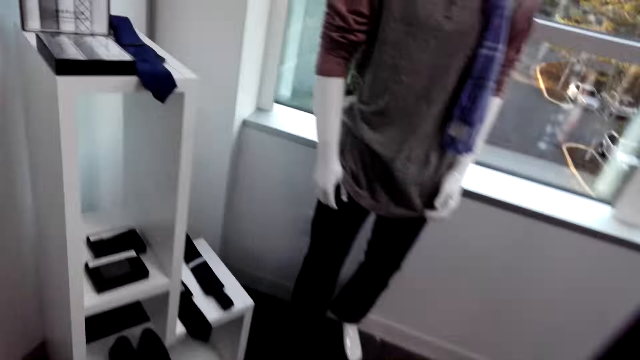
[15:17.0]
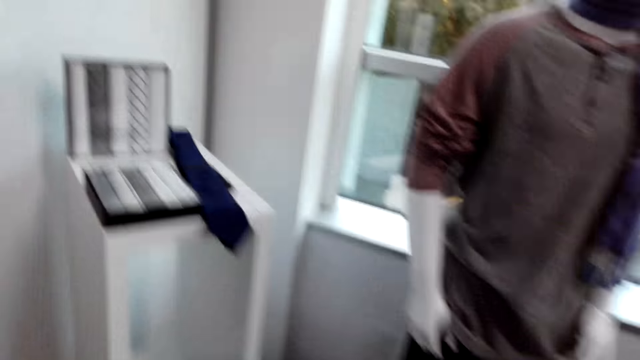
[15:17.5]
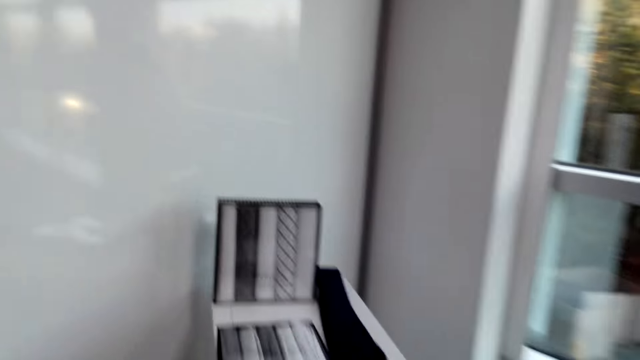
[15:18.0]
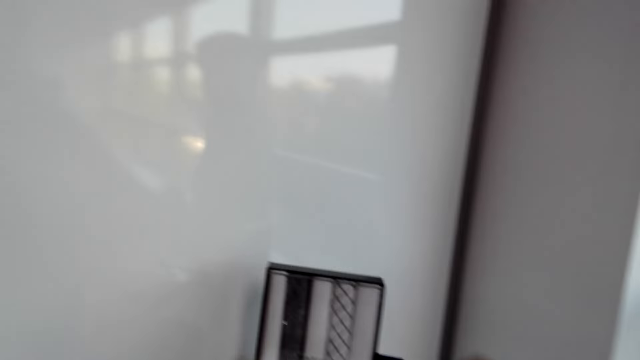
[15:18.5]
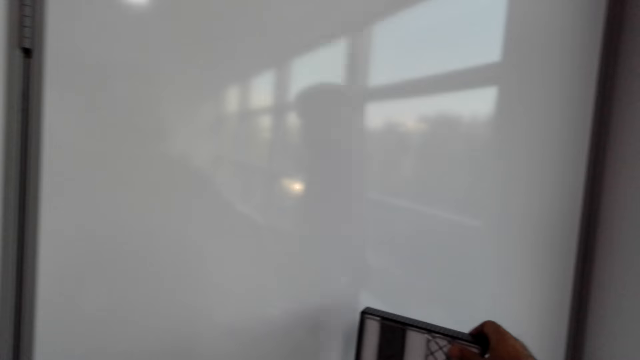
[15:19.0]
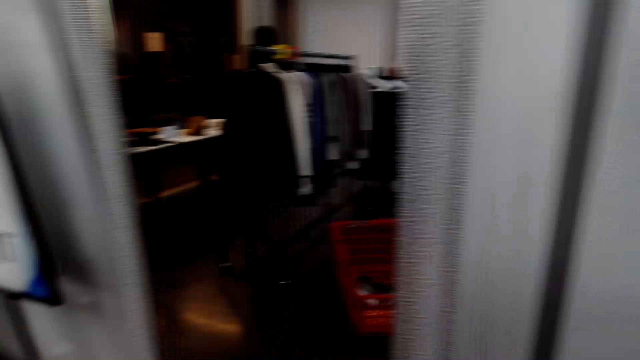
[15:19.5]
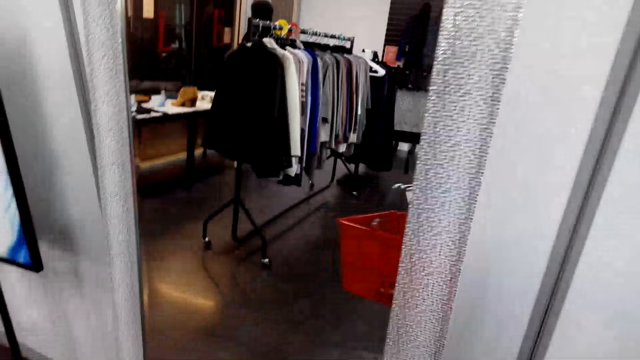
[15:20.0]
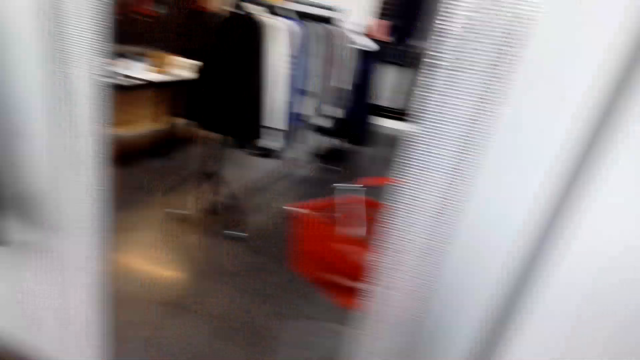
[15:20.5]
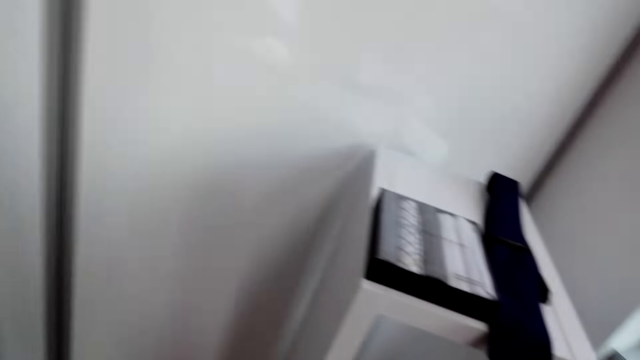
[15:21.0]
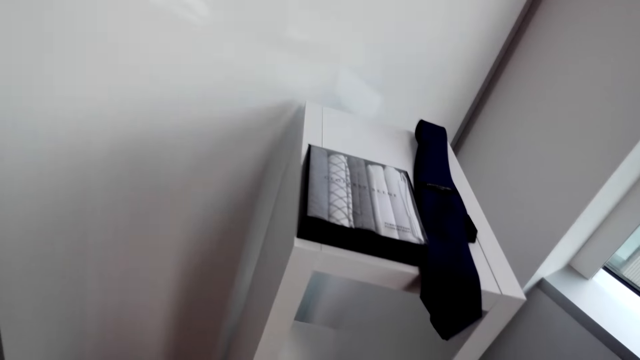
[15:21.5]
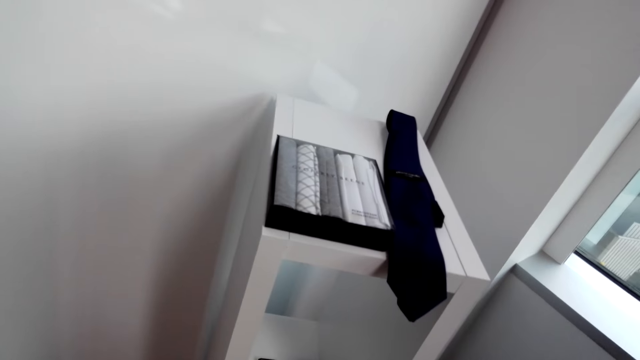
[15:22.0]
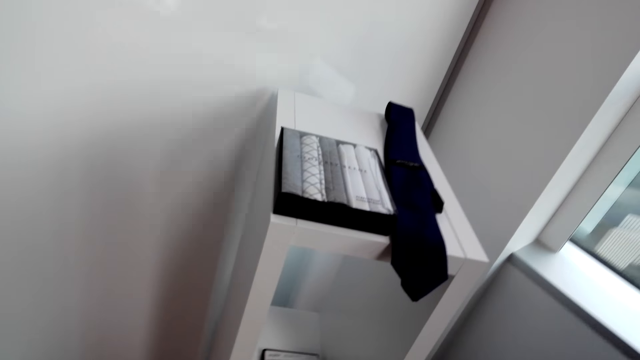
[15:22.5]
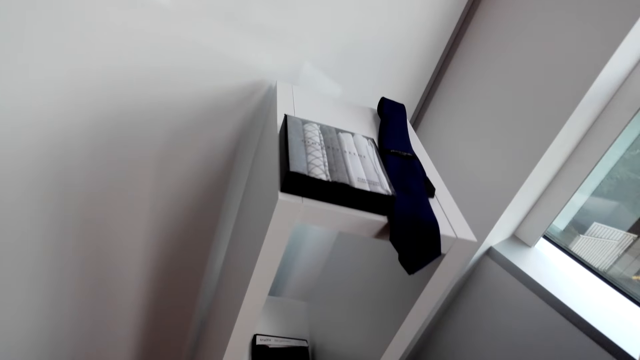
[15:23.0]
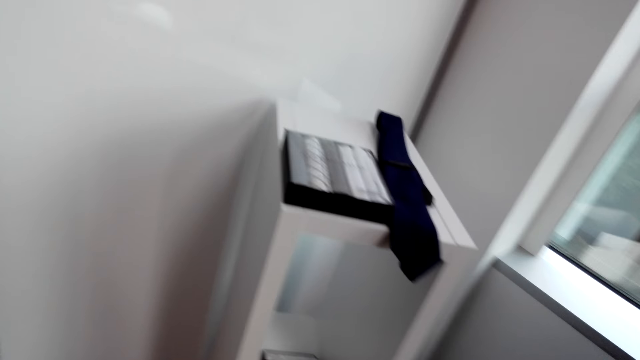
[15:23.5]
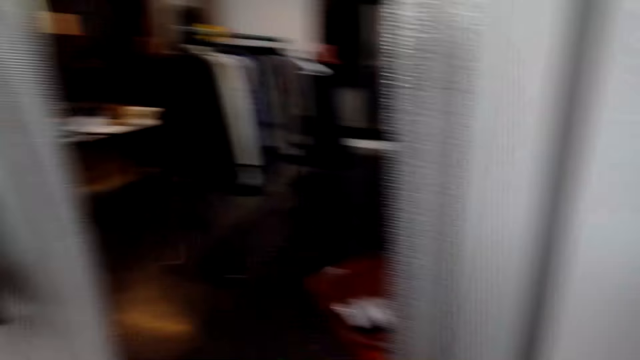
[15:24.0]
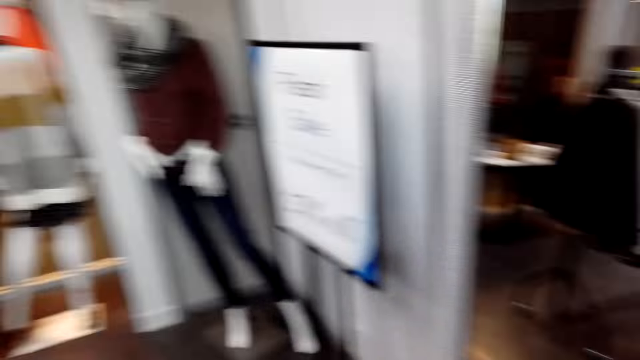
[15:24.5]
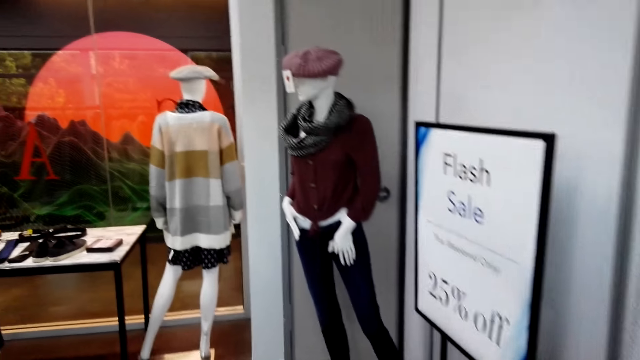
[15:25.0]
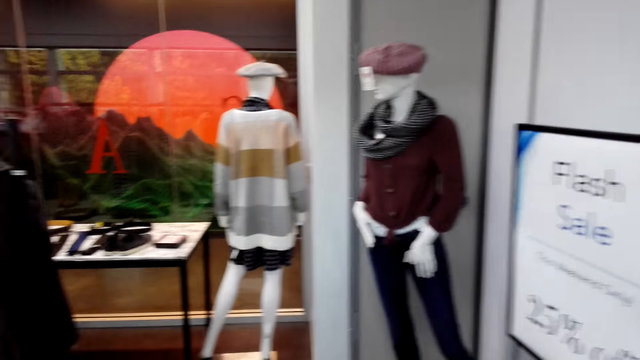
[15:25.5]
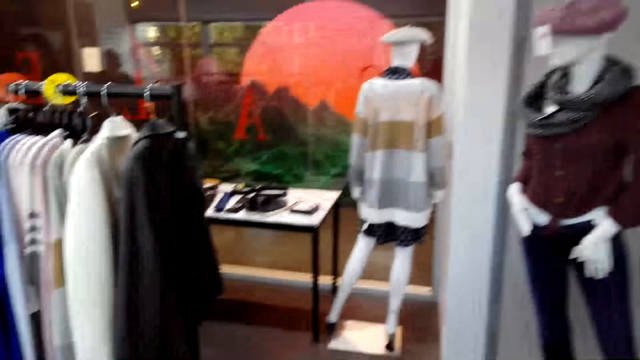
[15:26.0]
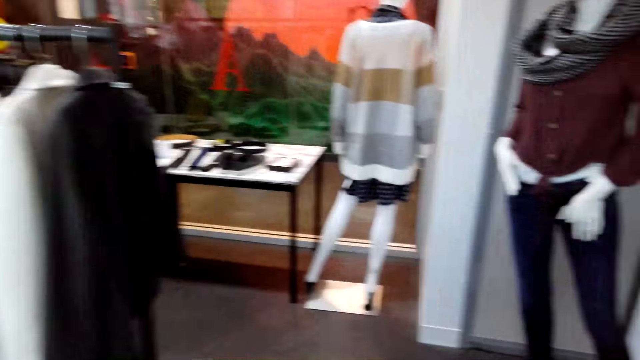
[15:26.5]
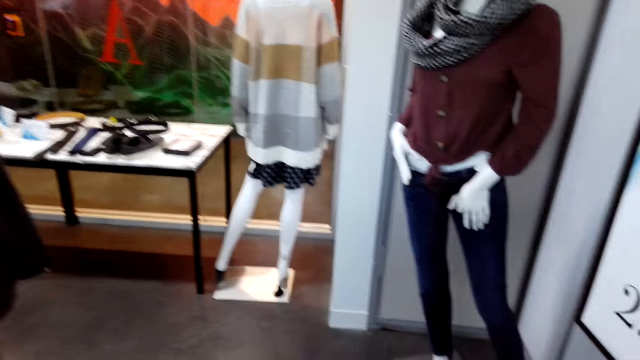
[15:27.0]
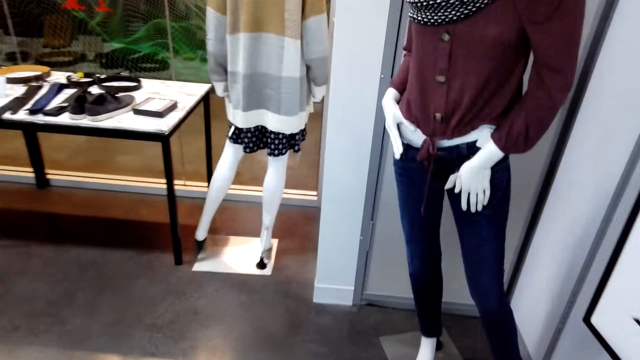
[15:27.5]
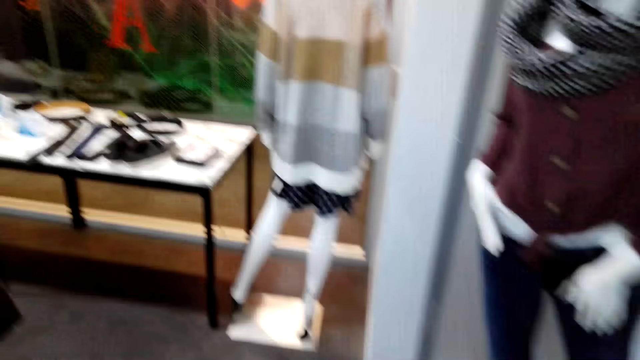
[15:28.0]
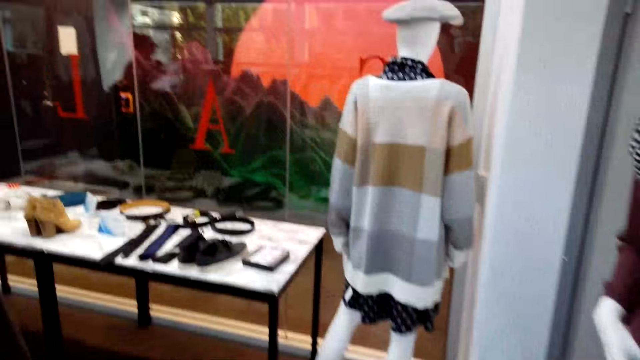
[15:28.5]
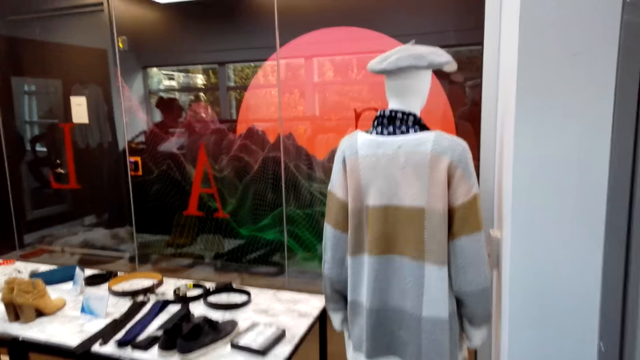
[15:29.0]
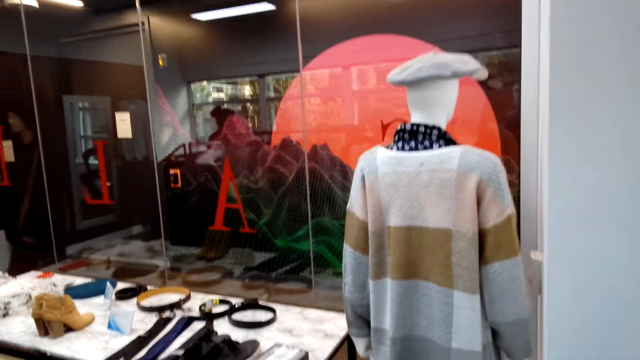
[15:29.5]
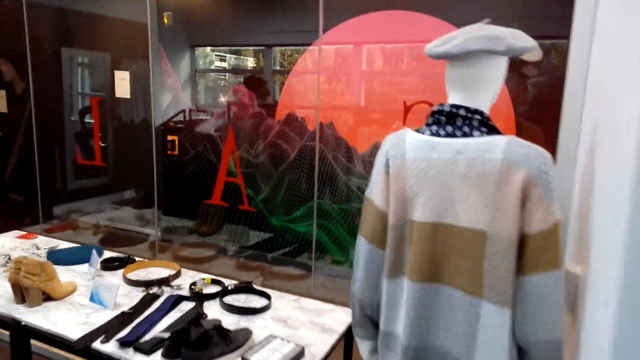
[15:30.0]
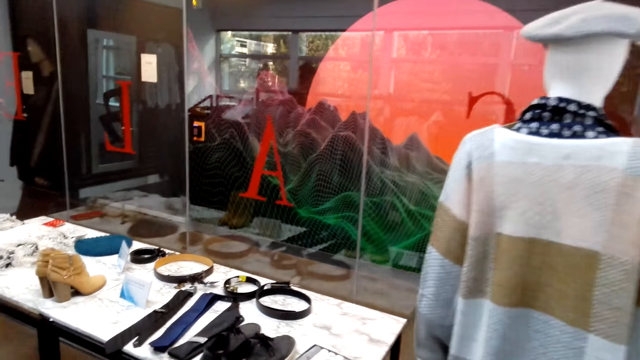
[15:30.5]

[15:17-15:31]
The camera wearer picks a box of handkerchiefs. They pick a shopping basket. They look around the shop. They walk around the shop.

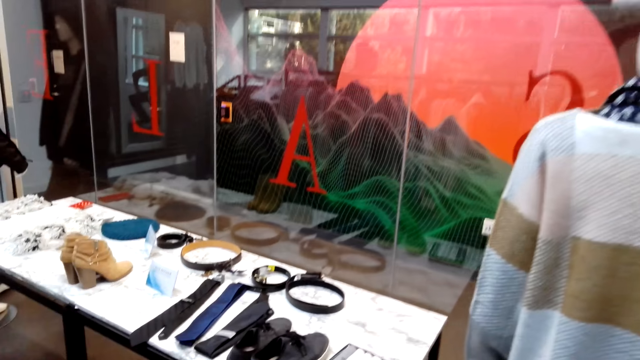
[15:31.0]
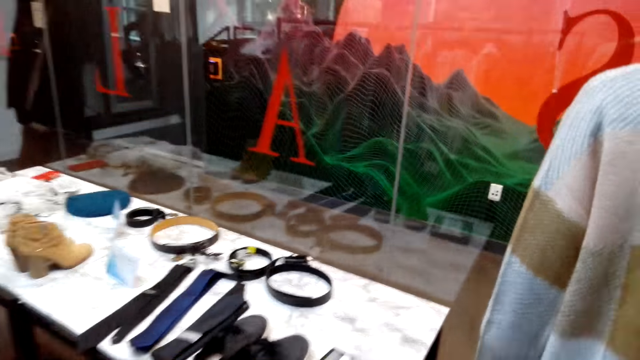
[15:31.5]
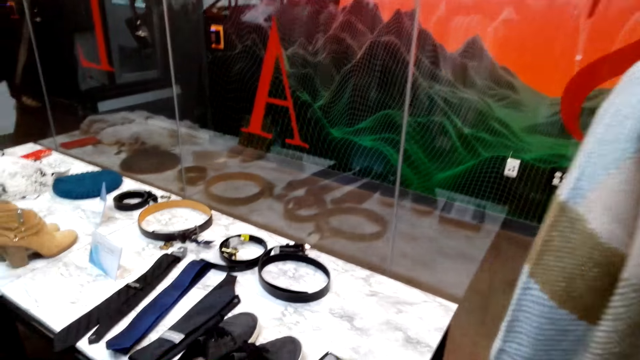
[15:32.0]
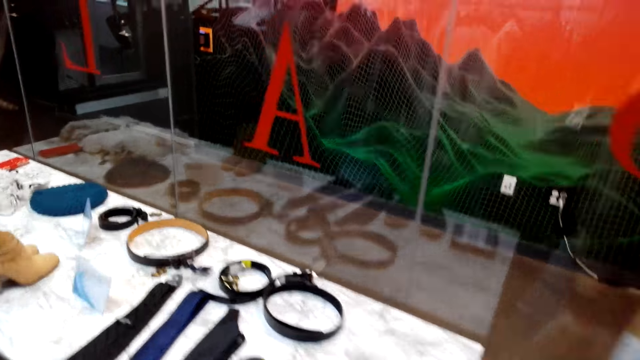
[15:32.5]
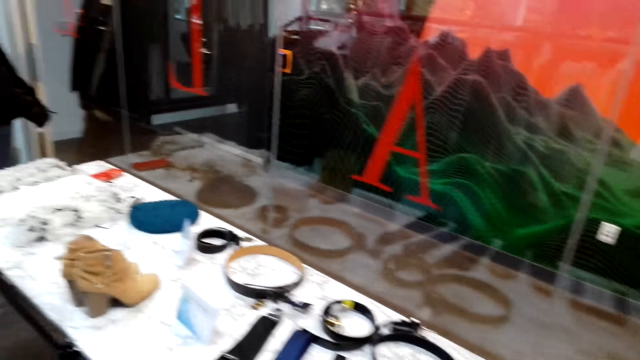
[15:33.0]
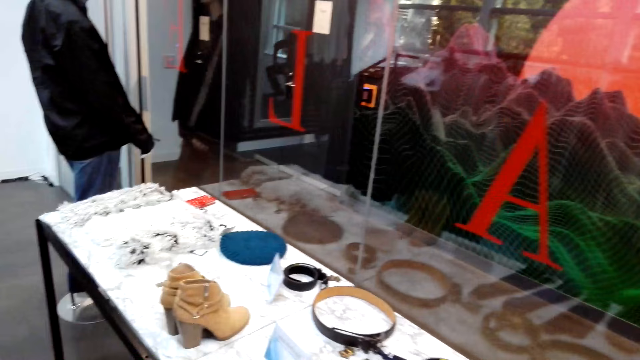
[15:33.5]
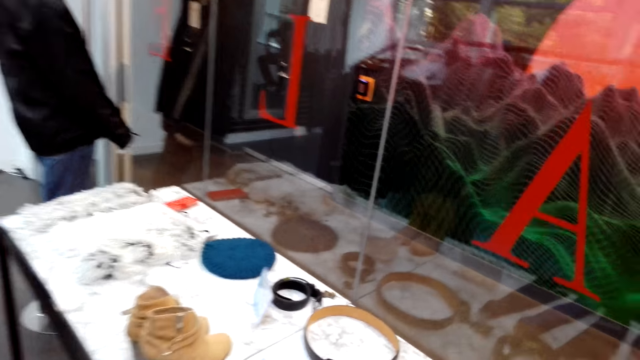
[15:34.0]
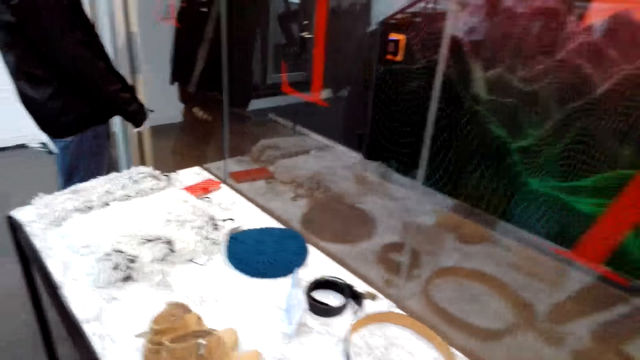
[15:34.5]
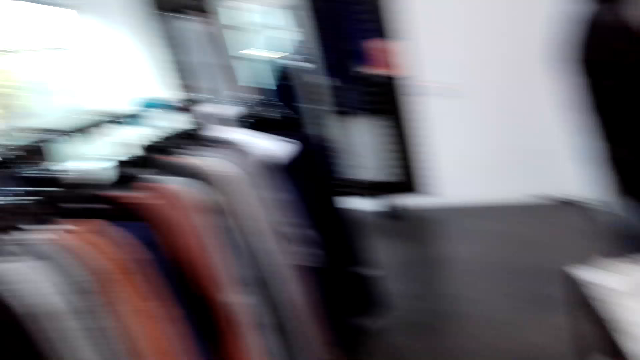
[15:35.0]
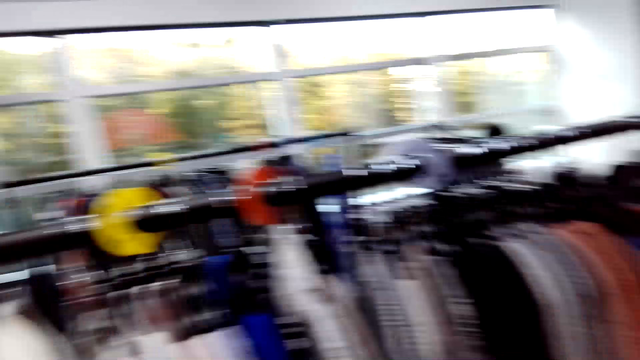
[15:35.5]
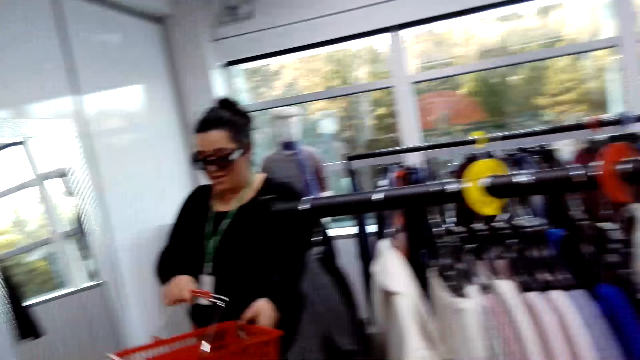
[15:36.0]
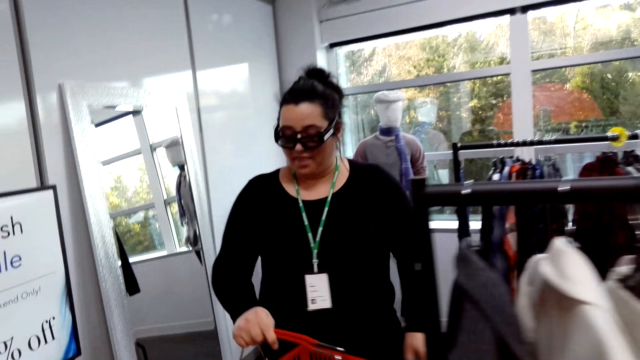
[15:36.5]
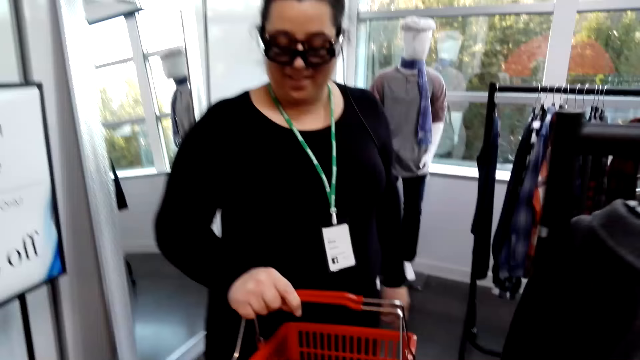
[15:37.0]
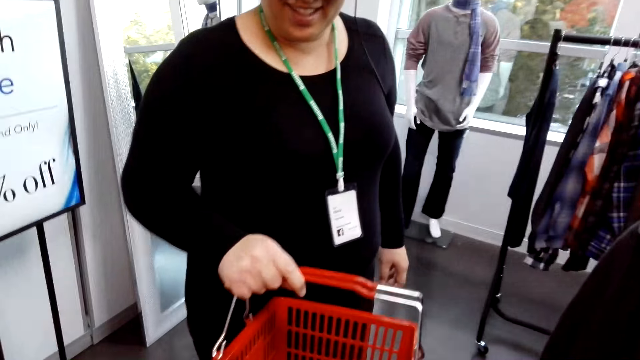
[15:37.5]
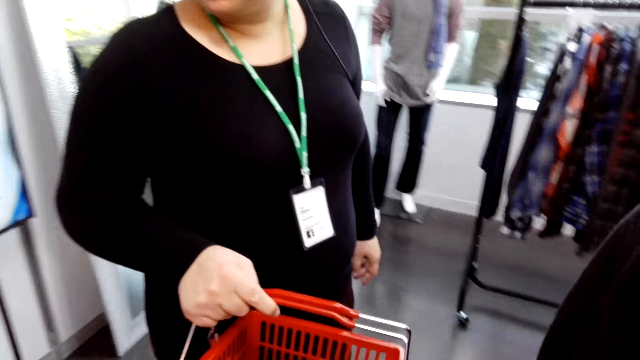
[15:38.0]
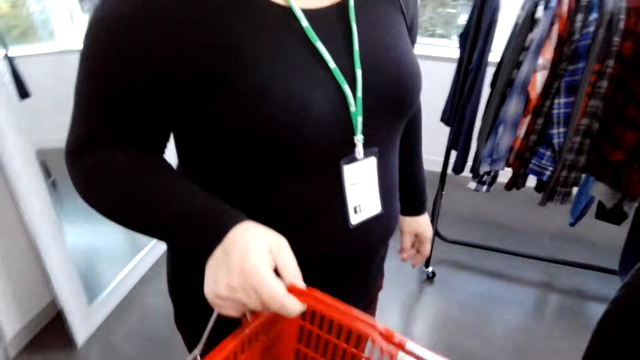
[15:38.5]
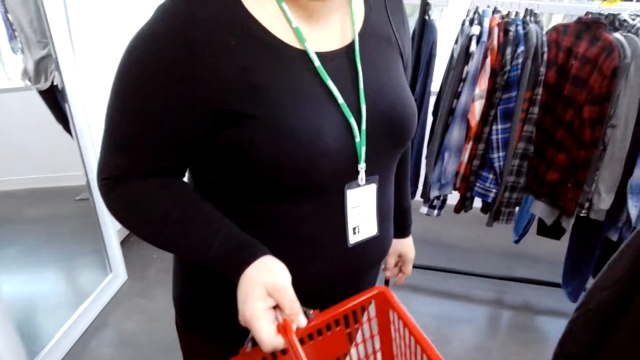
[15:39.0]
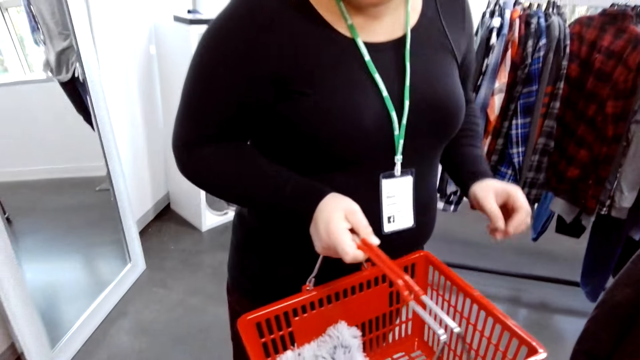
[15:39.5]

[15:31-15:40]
The camera wearer looks at a lady. The lady talks to the camera wearer. The camera wearer converses with the lady.
